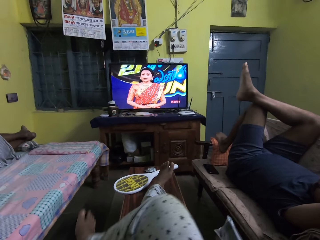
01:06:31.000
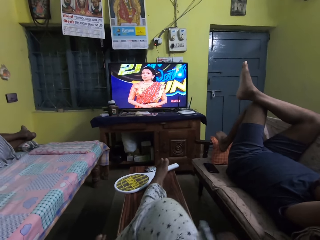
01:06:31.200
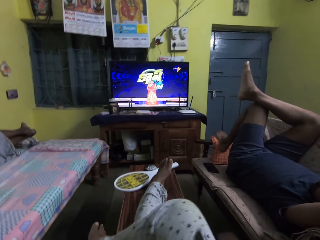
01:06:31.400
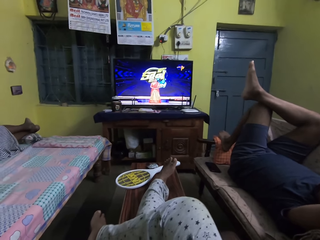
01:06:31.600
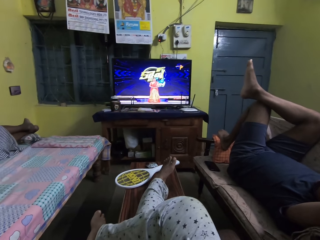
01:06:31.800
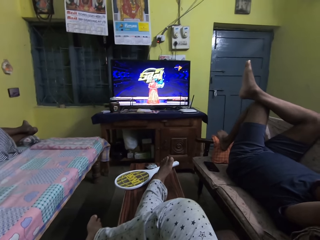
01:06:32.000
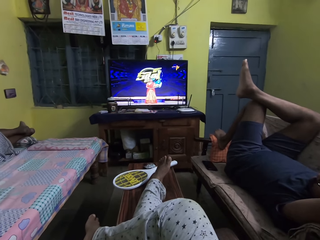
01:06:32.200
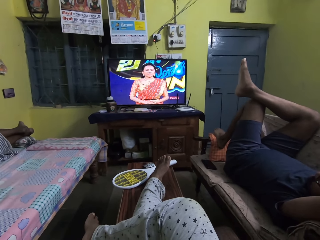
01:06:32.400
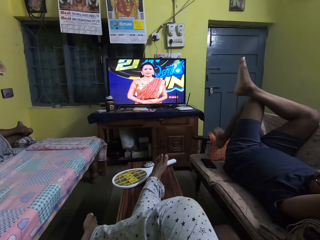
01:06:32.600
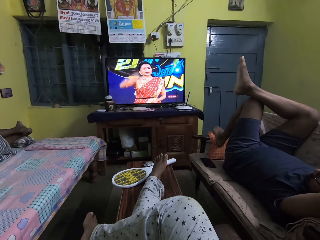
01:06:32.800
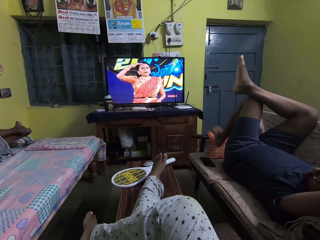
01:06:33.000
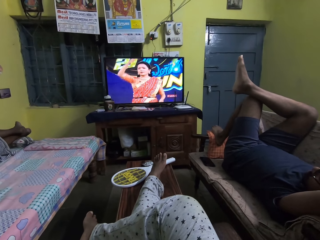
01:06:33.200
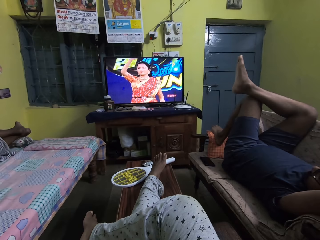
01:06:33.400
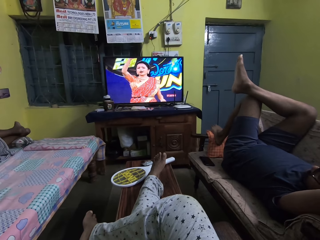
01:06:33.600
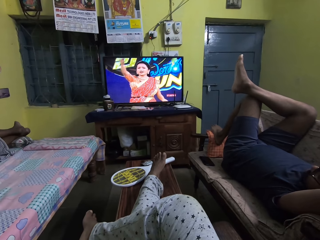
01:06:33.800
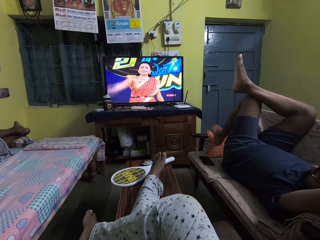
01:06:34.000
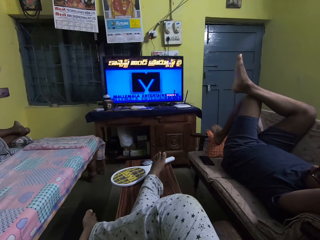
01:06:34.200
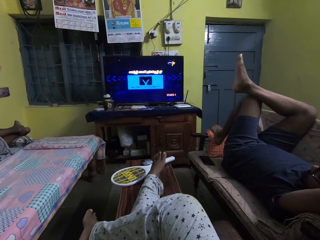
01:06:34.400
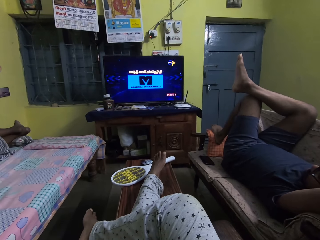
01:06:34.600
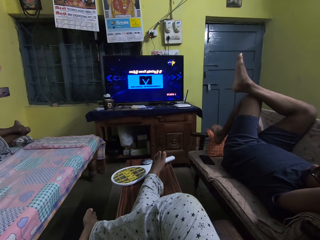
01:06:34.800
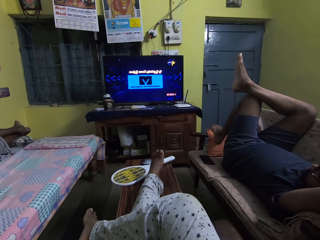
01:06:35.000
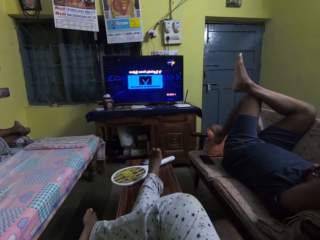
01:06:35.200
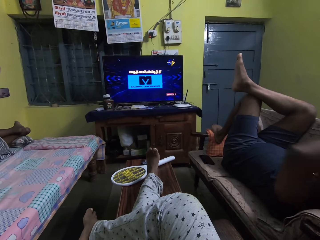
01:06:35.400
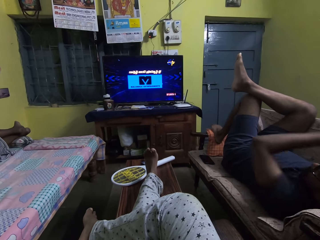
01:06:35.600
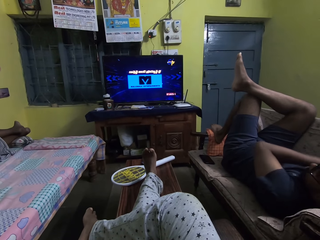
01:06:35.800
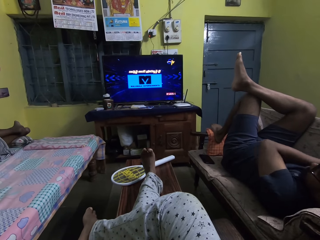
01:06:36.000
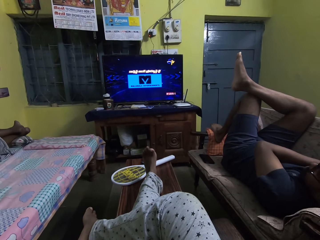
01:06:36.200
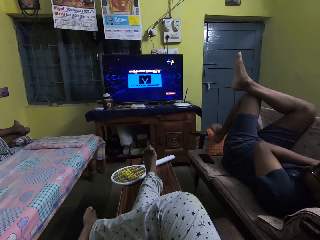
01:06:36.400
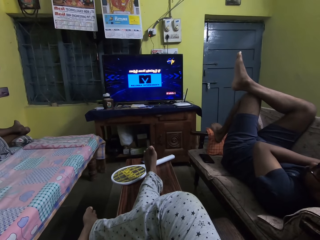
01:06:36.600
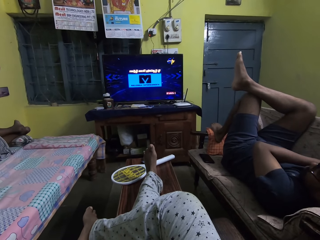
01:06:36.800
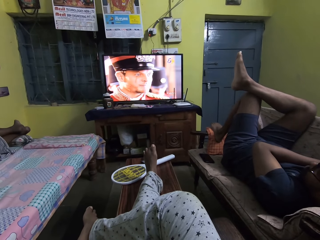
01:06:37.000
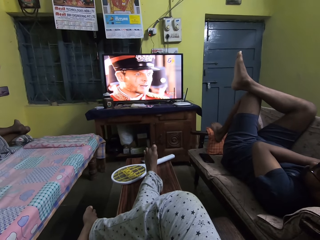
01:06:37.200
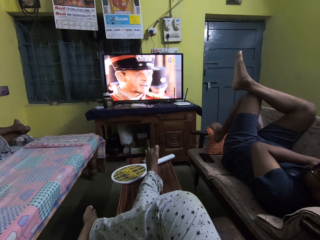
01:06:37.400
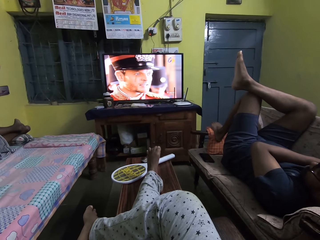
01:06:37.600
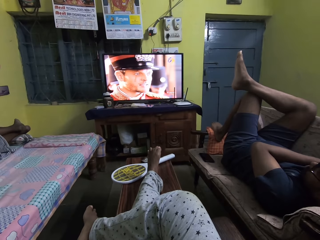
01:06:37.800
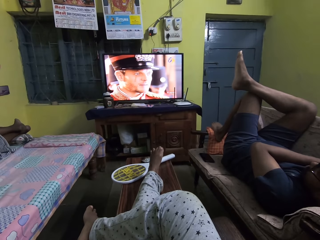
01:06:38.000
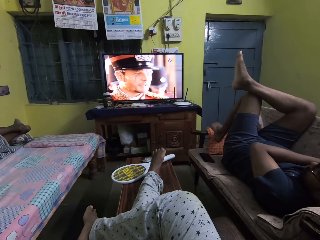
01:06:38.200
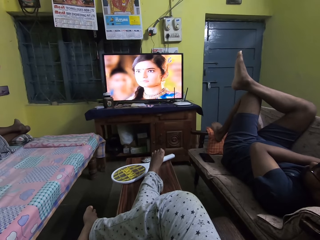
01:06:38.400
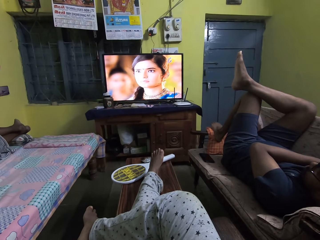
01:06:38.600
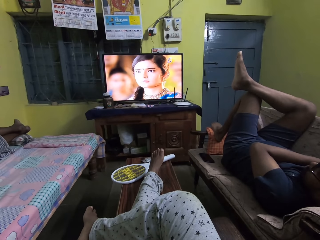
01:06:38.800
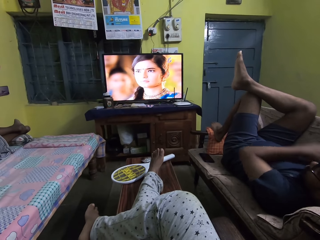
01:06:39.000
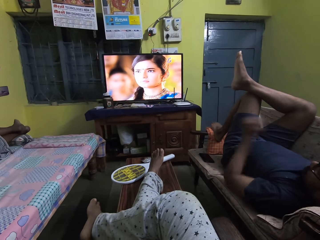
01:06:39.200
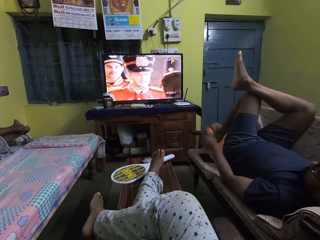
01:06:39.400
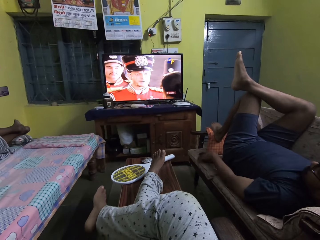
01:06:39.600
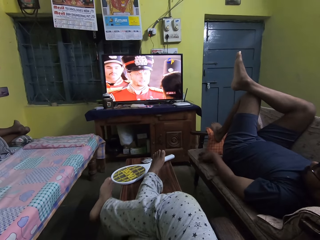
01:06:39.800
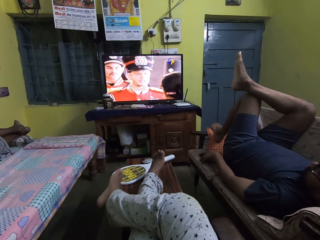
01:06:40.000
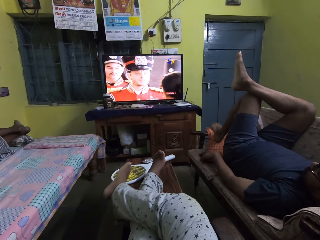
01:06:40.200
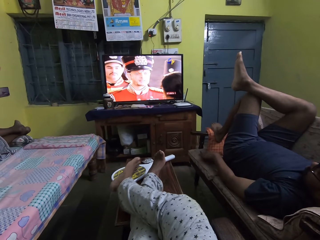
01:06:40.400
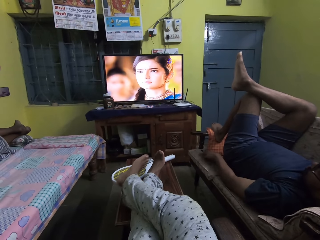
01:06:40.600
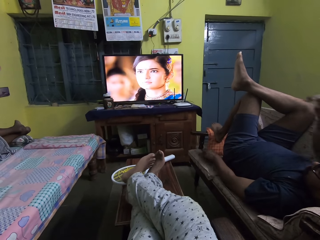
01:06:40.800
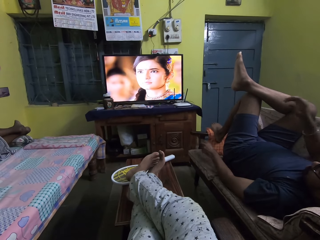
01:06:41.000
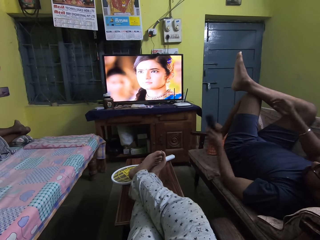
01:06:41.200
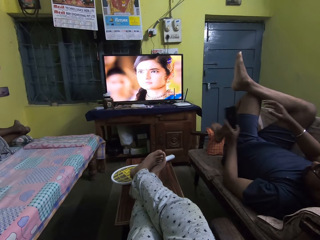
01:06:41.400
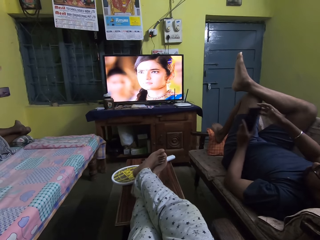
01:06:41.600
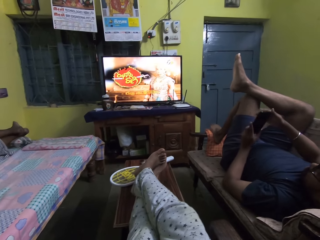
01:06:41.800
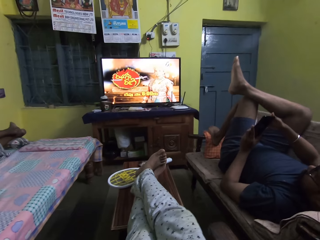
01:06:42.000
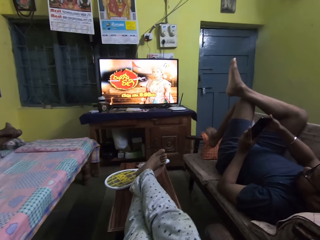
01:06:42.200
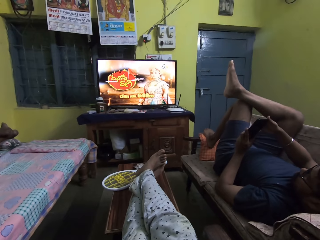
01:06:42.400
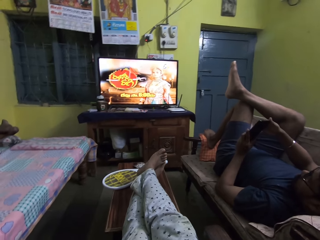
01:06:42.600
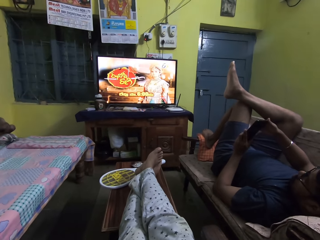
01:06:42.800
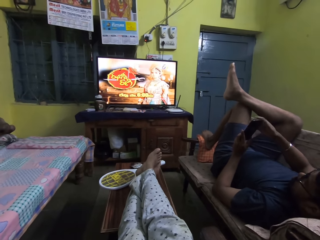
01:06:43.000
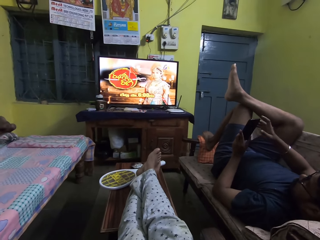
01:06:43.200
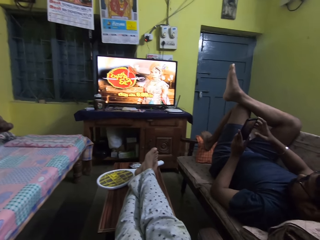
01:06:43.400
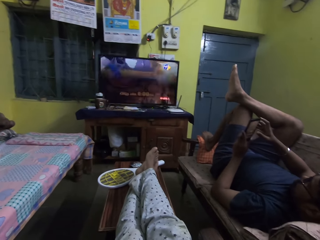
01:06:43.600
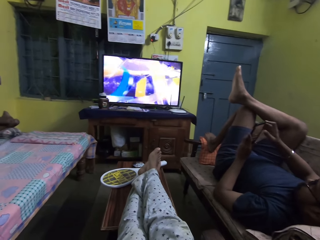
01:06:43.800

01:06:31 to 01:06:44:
The camera wearer watches television. The man places his left arm on his chest. The camera wearer adjusts her right leg on her left leg on the table. The man picks up a phone from the sofa with his left hand and presses the phone in his left hand with his right hand.

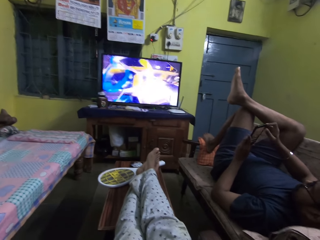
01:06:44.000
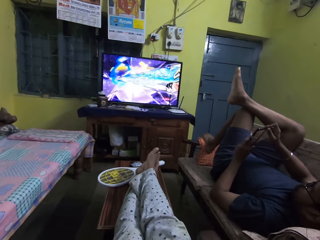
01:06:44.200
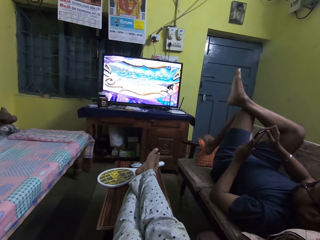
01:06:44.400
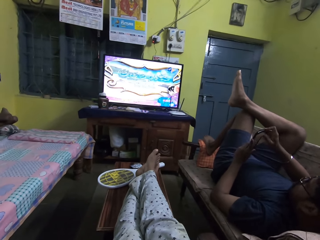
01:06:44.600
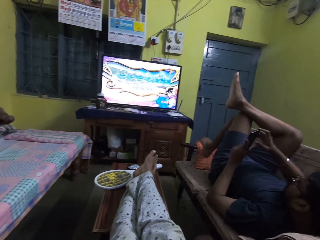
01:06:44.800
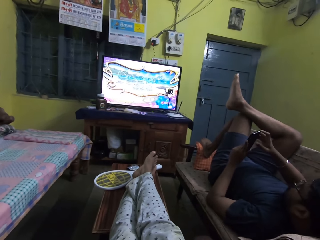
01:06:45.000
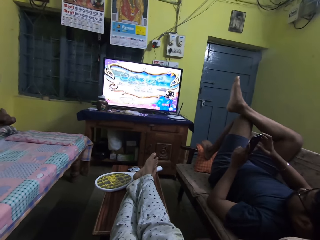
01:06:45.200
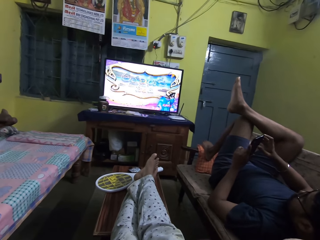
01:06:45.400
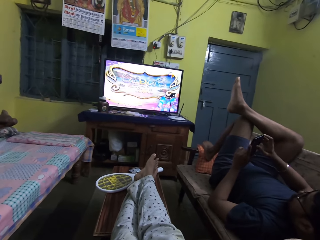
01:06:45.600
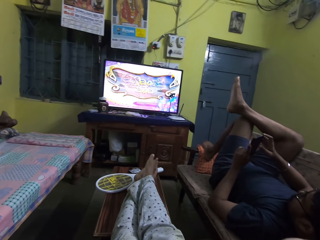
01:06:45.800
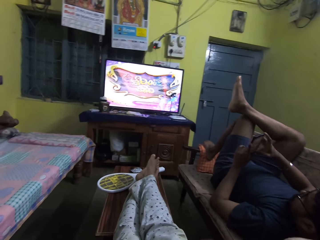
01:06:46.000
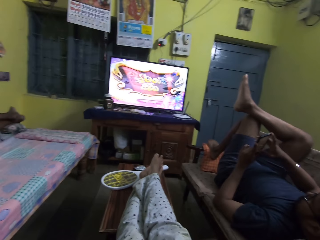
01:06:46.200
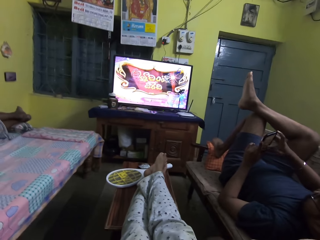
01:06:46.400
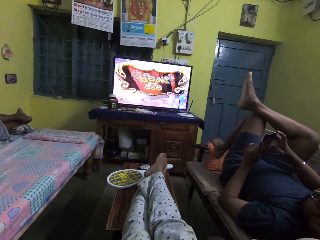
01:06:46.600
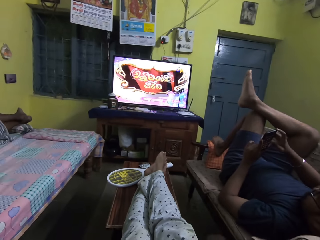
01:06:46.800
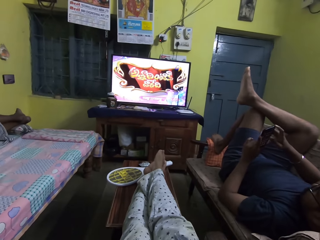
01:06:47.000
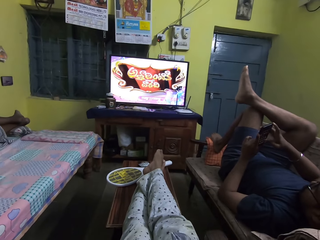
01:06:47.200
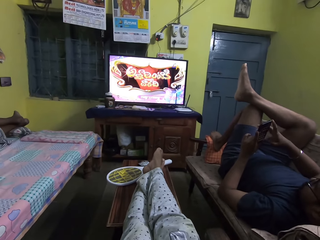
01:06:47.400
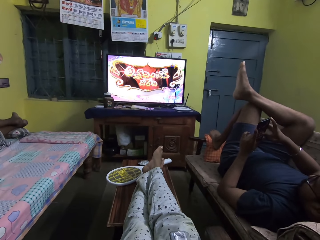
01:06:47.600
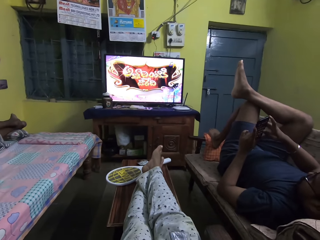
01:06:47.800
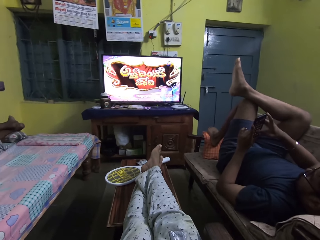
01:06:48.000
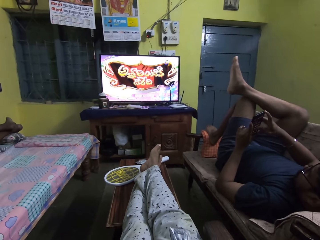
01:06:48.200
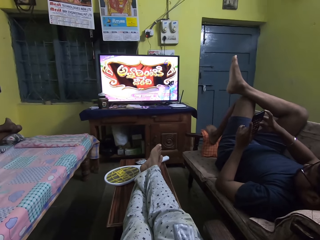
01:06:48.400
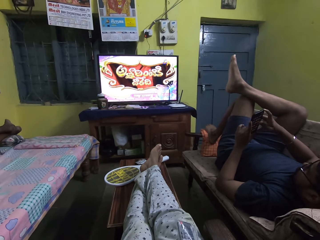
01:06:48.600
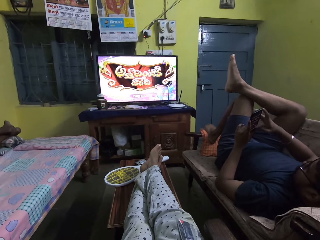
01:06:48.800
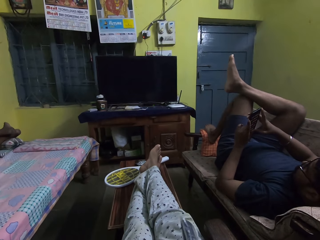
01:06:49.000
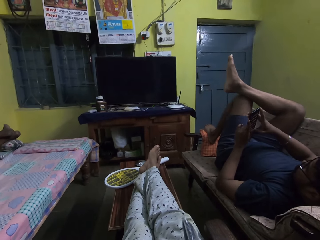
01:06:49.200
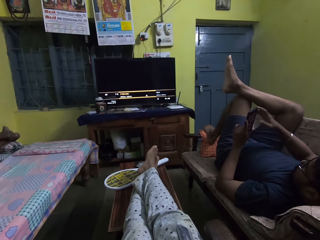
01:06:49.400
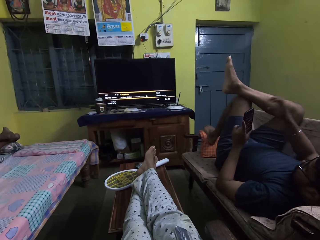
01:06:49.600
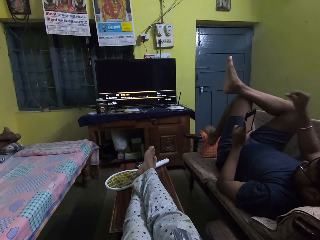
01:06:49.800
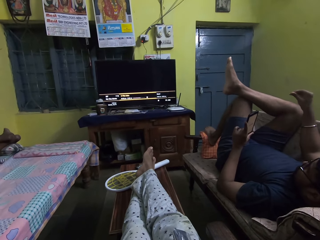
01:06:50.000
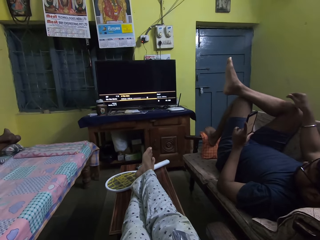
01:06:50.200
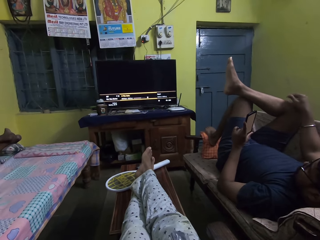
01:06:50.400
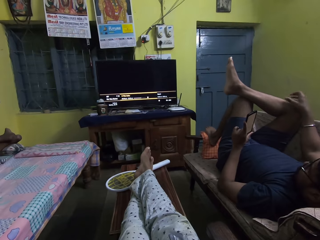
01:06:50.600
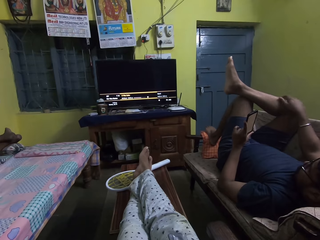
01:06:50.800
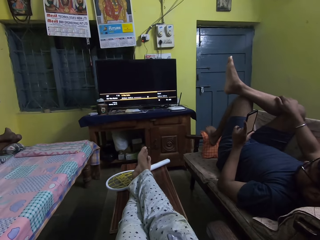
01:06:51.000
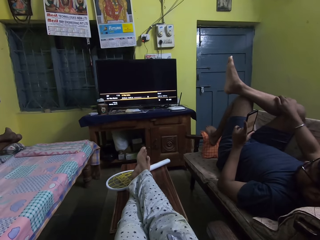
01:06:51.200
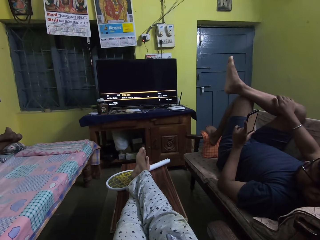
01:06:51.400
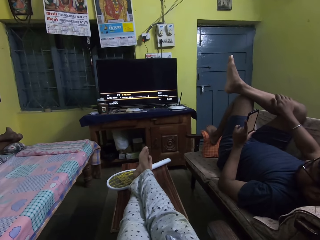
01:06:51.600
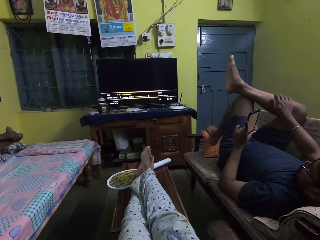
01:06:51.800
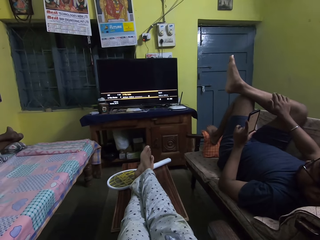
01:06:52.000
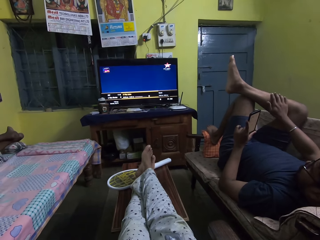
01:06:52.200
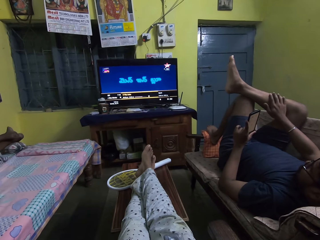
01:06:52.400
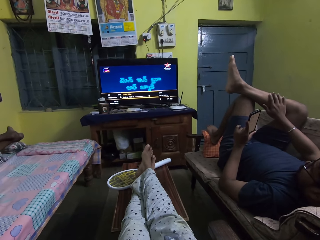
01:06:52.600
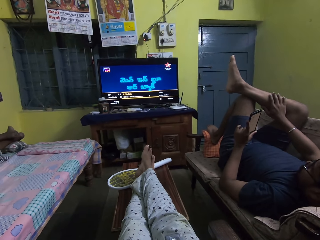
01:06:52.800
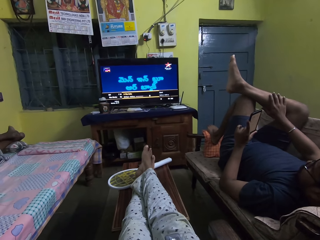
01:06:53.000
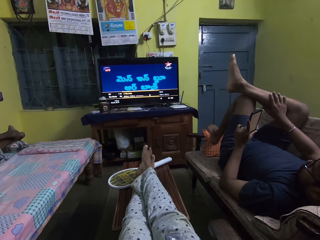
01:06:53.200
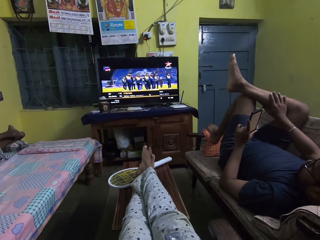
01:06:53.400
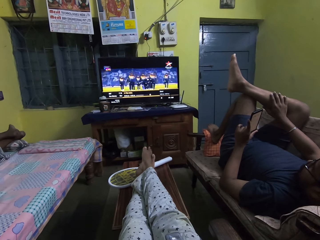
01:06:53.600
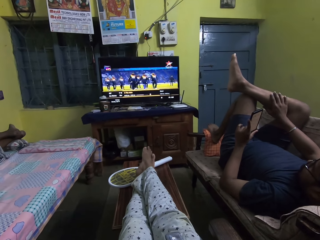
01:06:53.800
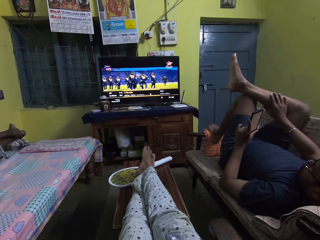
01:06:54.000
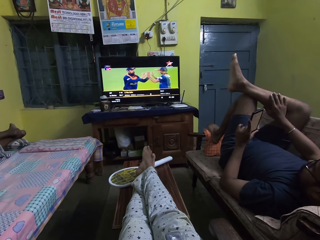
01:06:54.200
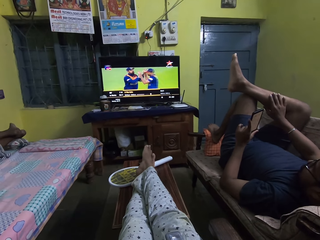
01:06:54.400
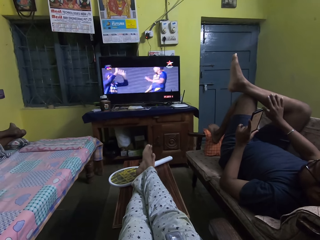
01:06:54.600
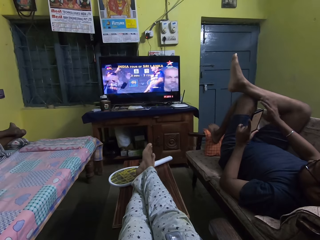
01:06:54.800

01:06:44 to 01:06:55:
The camera wearer watches television. She presses the TV remote with her right hand. The man places his right hand on his right leg. The camera wearer sees the television program from the television on the shelf.
